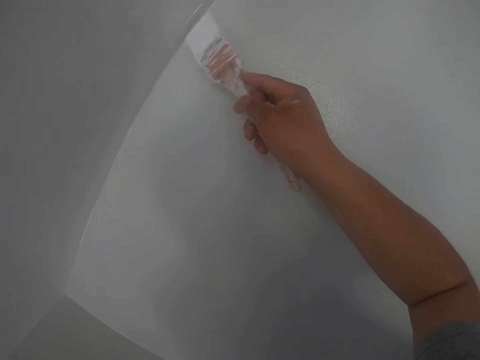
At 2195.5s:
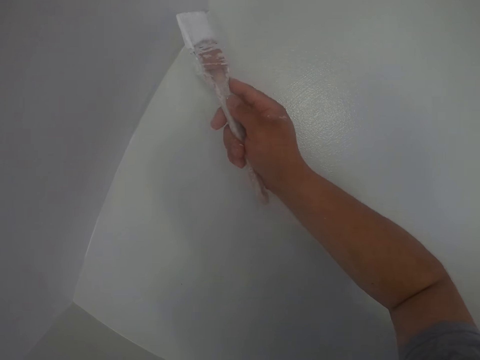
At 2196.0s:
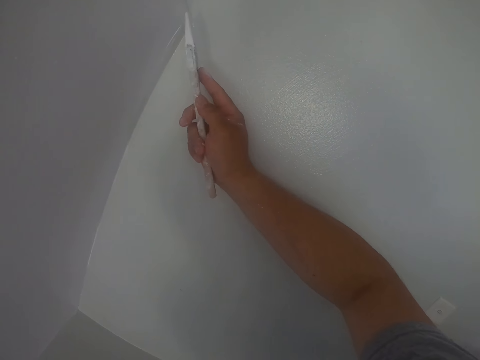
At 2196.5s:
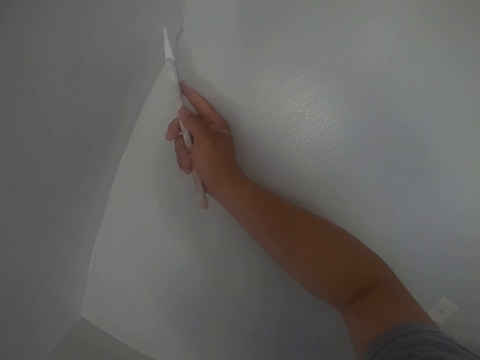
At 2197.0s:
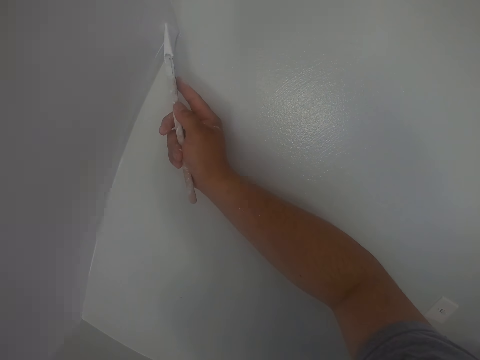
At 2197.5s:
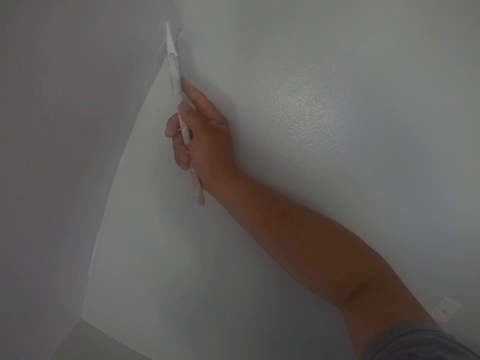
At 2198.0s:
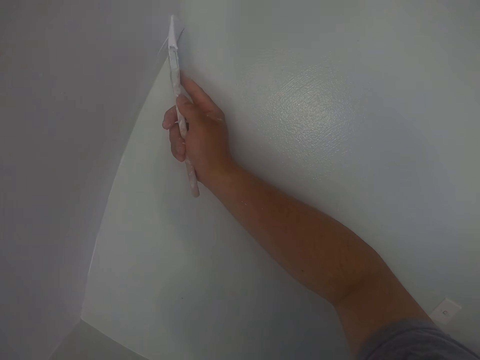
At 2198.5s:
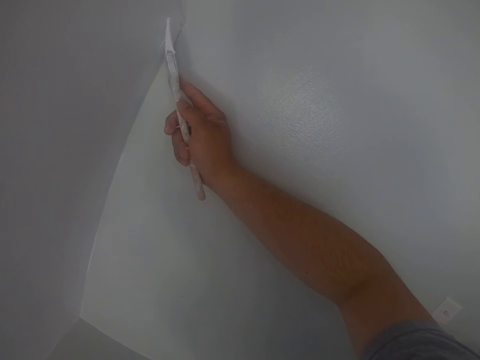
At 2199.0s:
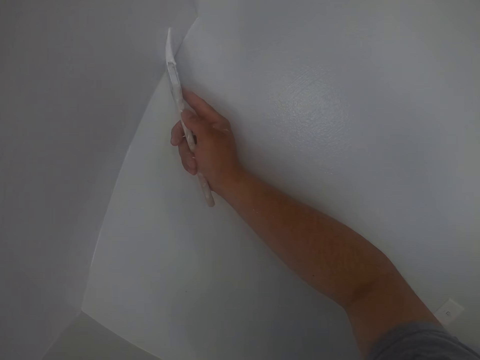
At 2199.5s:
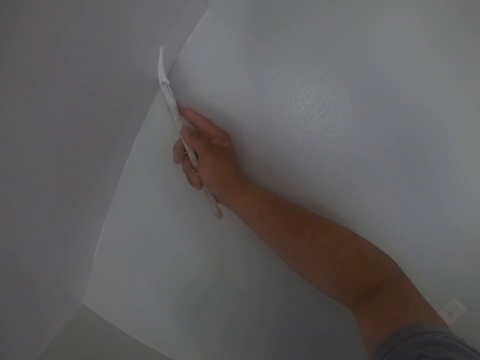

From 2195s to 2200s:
The camera wearer paints the ceiling with the paintbrush in his right hand.

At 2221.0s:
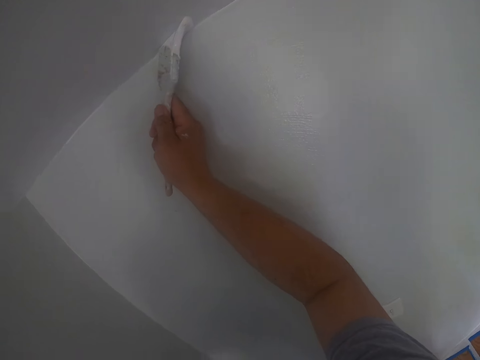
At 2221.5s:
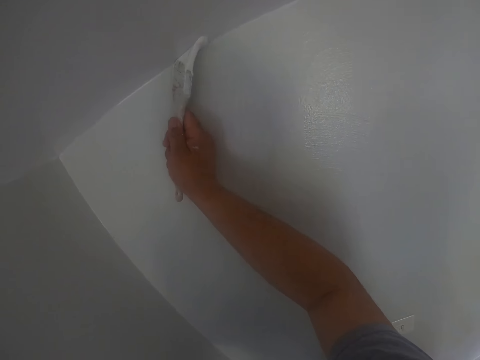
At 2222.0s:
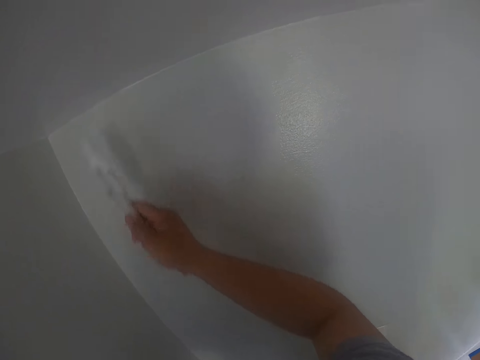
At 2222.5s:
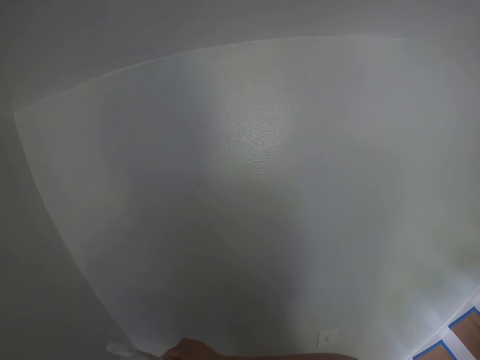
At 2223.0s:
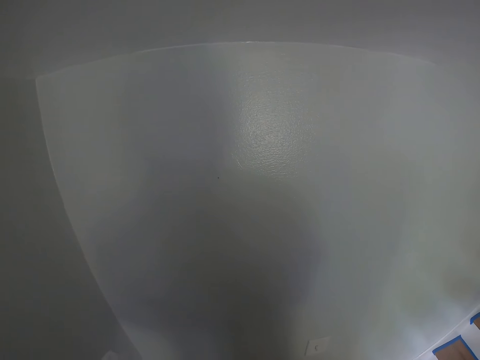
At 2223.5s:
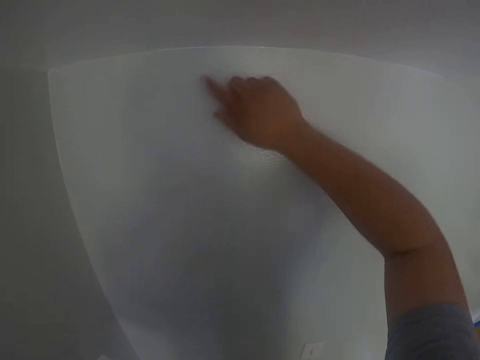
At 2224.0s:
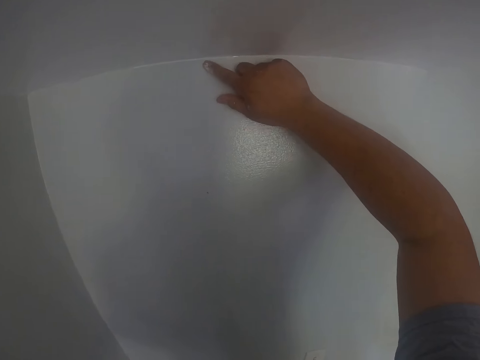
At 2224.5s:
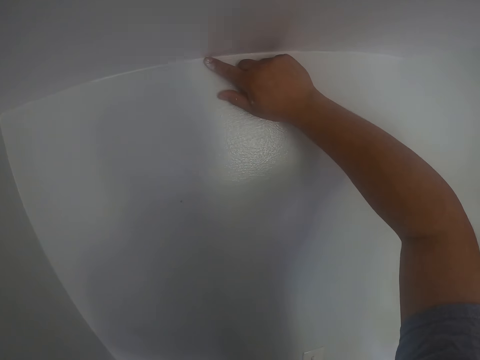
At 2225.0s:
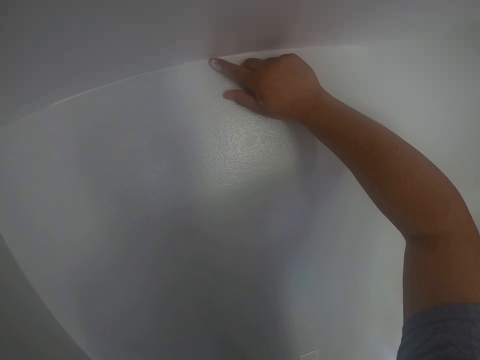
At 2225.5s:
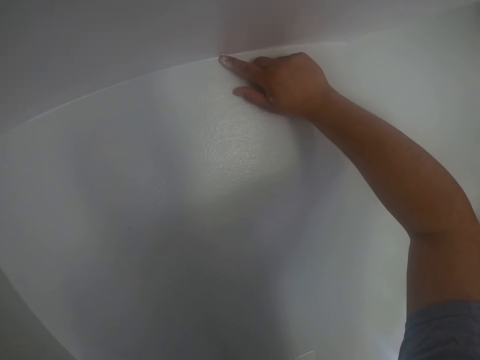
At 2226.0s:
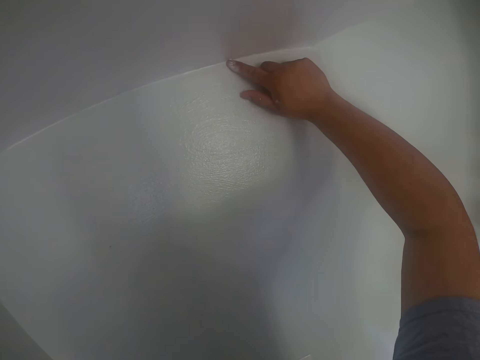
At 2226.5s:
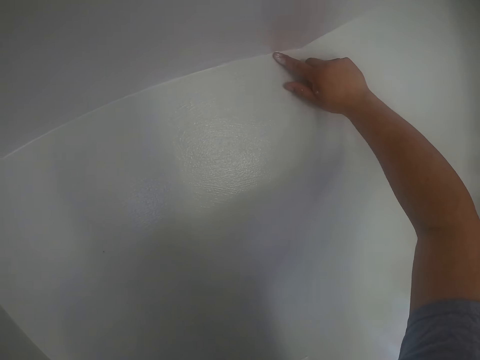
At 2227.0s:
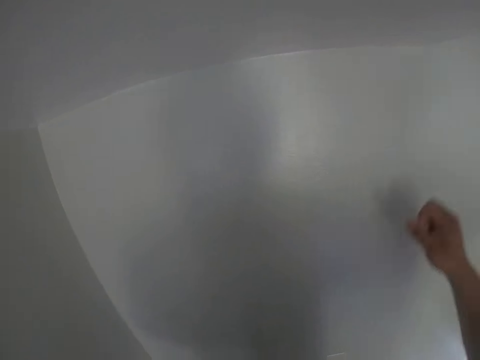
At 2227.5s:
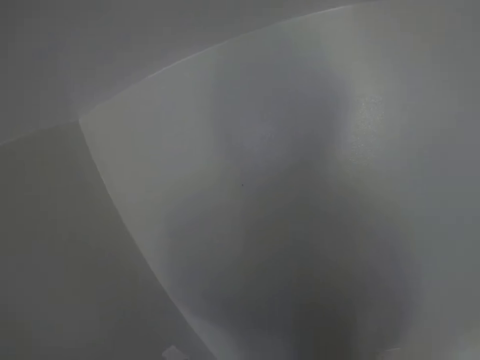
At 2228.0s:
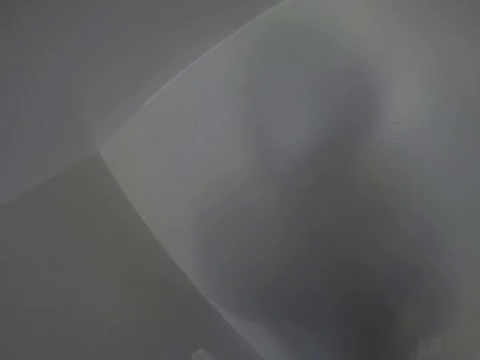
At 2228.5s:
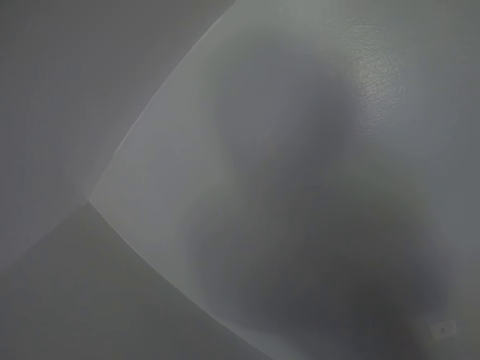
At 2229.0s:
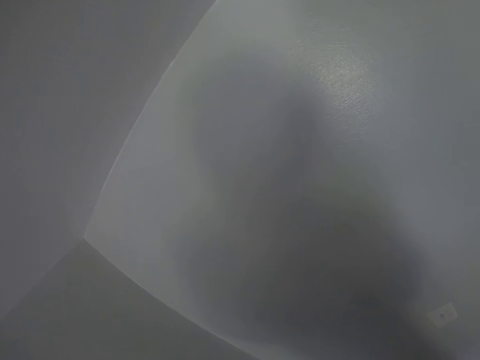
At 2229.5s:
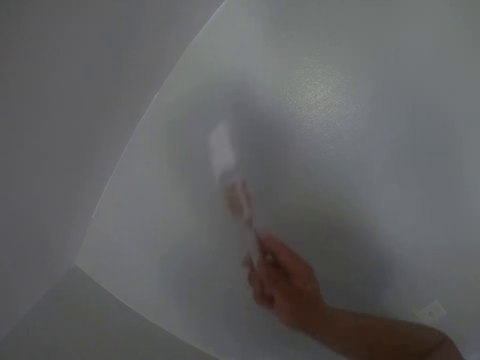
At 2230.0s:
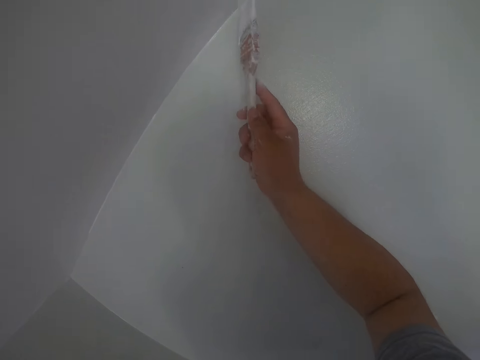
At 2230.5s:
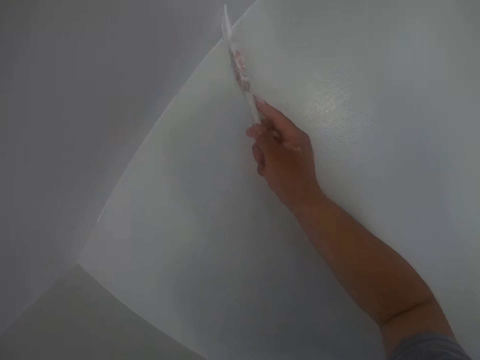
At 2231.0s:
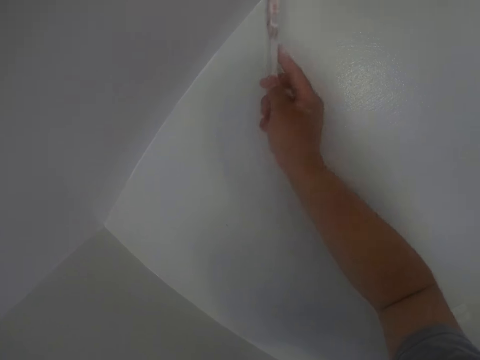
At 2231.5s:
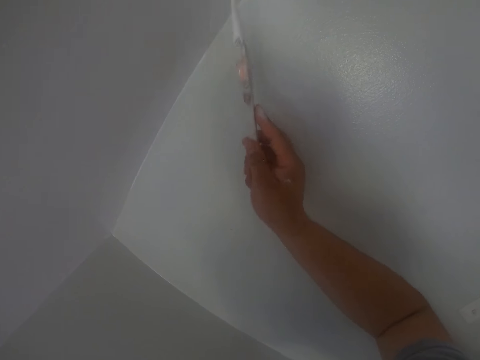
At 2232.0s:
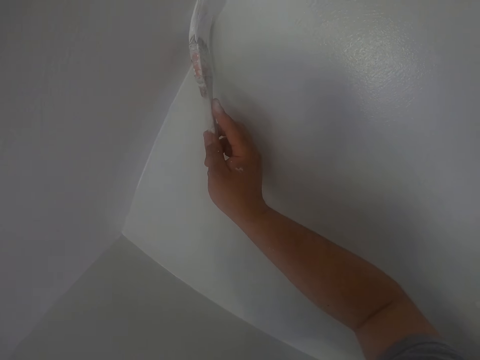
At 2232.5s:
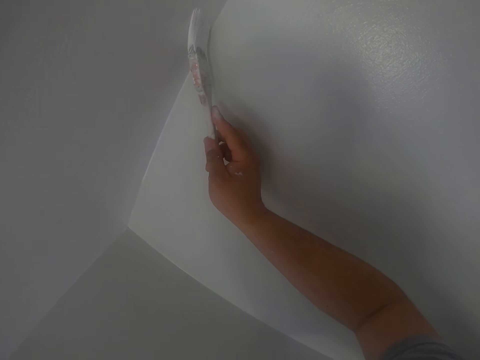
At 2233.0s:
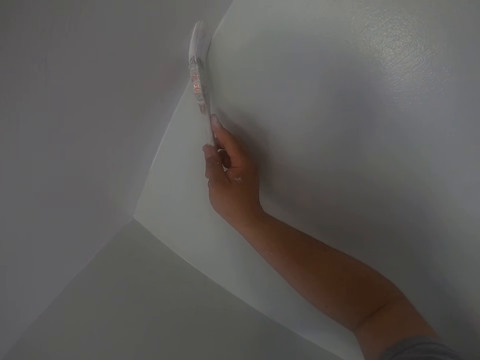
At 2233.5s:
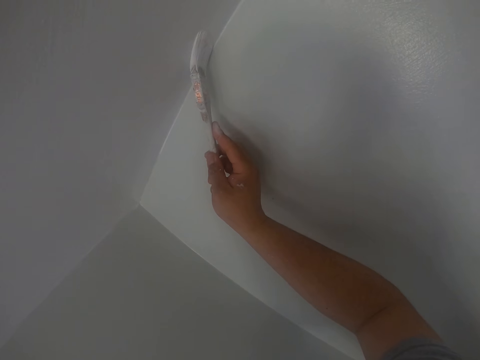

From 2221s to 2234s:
The camera wearer passes the paint brush to his left hand. He puts the paint brush in the paint can. He spreads paint with a finger. He cleans off paint on the edge of the ceiling with his right hand. He collects the paint brush from his left hand with his right hand. He paints the ceiling or wall with the paintbrush in his right hand.

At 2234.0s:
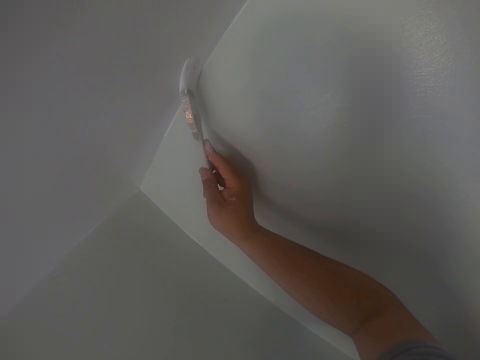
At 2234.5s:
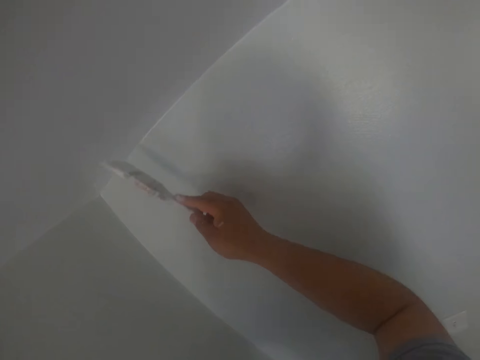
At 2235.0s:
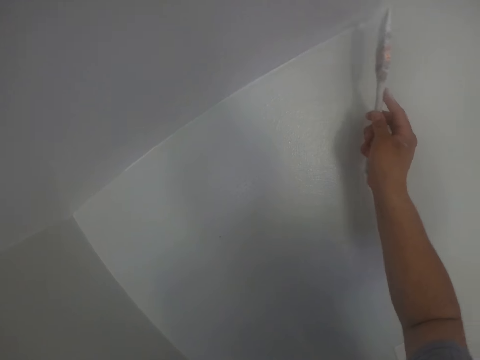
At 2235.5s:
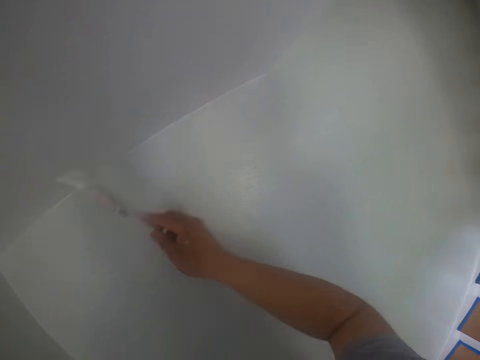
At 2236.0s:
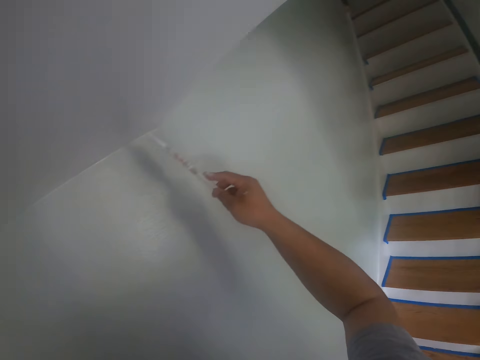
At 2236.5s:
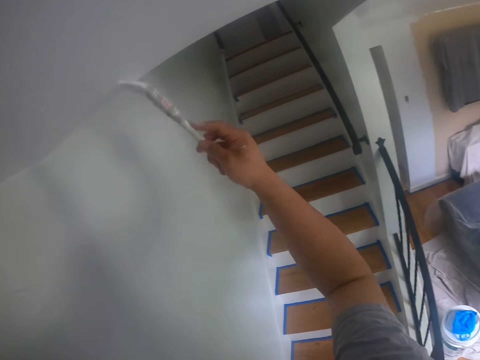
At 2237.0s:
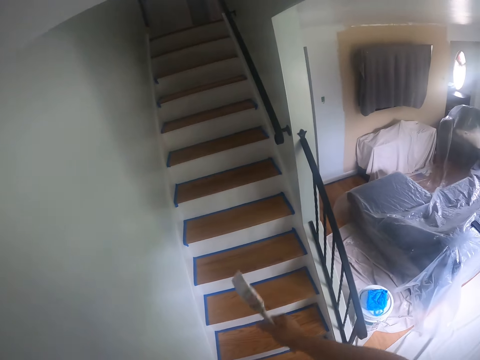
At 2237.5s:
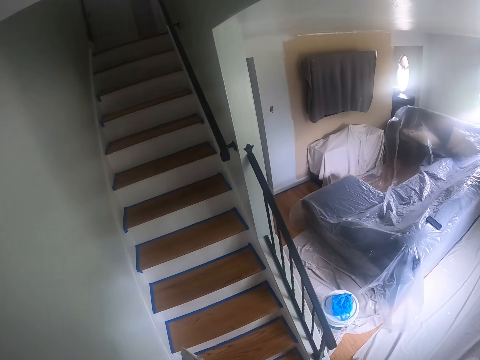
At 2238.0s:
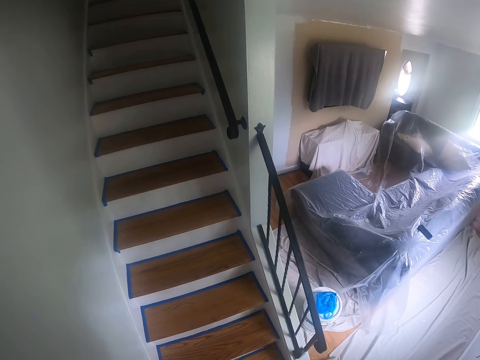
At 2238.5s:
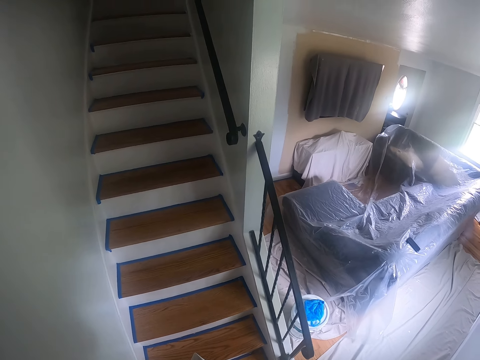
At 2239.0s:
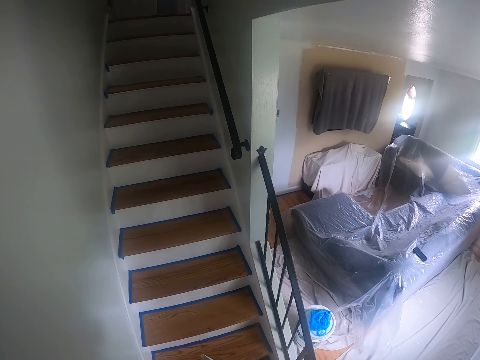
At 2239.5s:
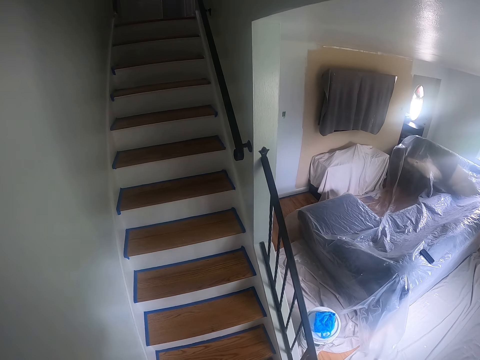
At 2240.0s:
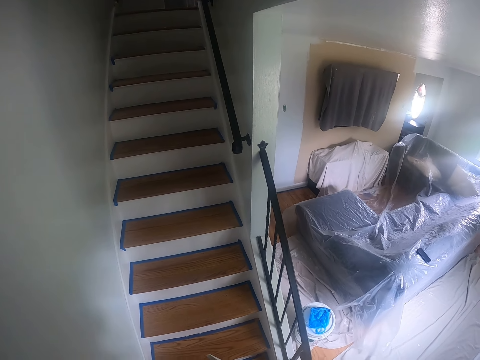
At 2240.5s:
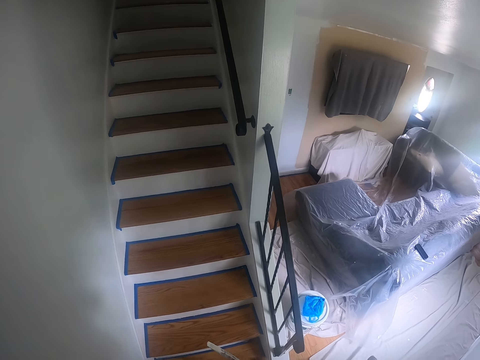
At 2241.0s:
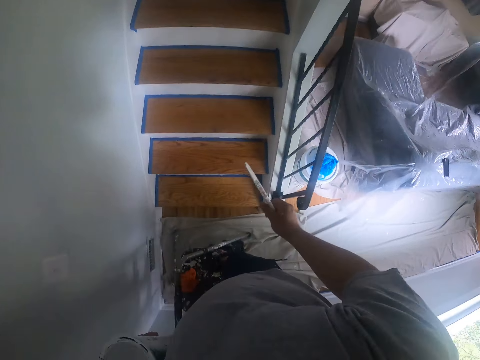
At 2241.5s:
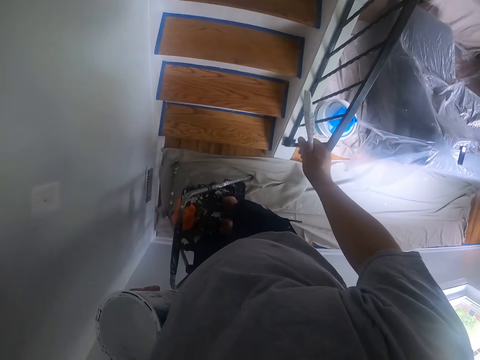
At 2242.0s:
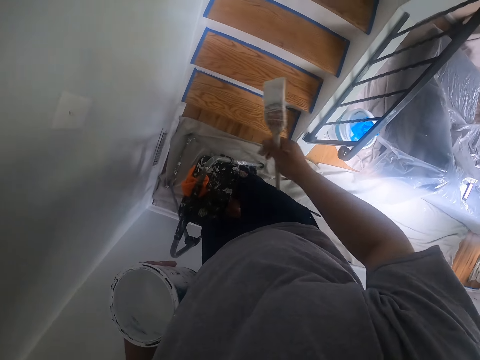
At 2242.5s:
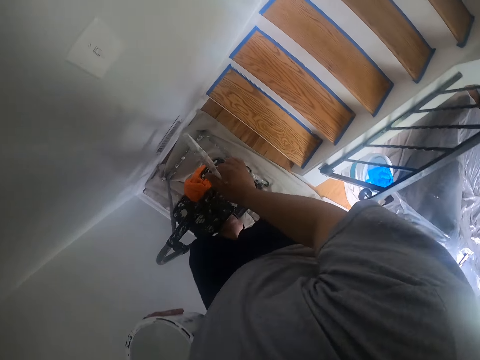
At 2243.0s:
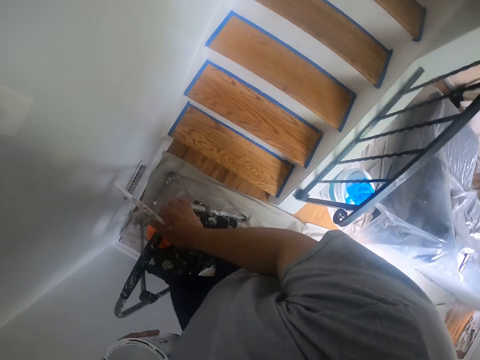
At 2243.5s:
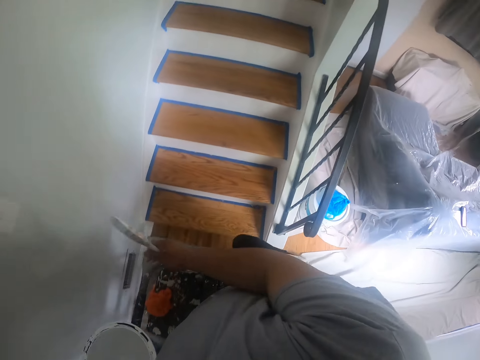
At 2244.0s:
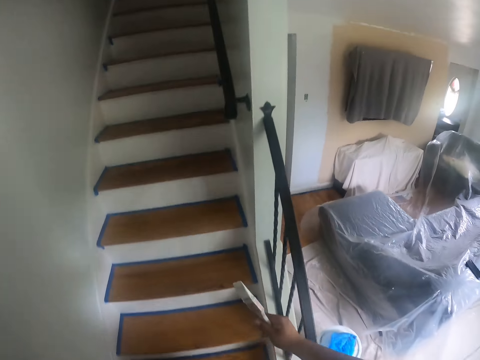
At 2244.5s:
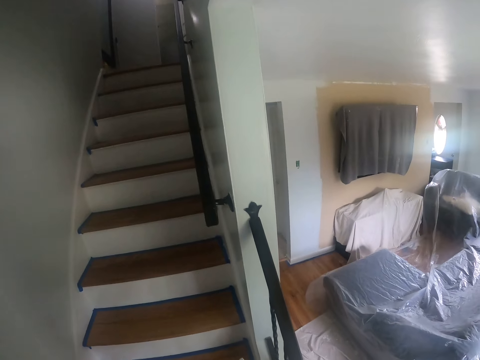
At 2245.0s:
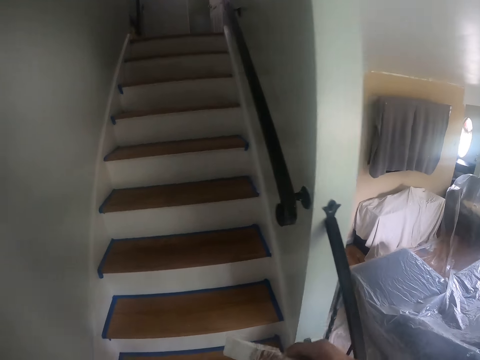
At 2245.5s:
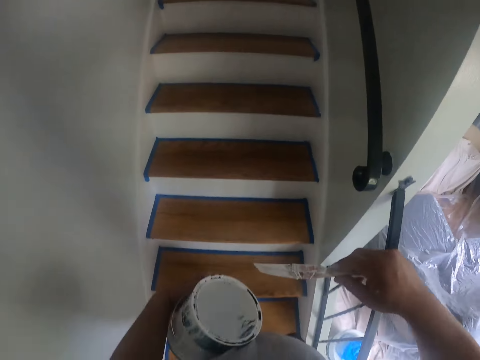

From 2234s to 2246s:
The camera wearer holds the paint brush. They look around. They place a hand on a ladder. They climb down the ladder. They climb onto a staircase.
